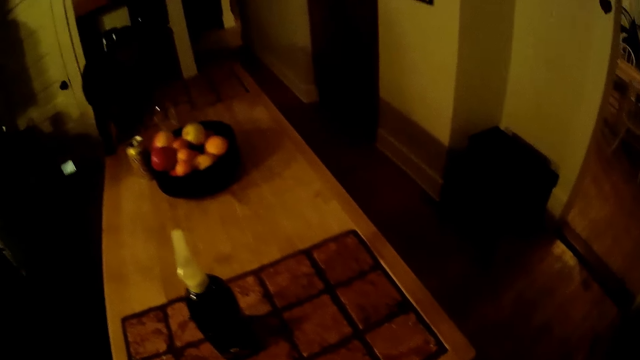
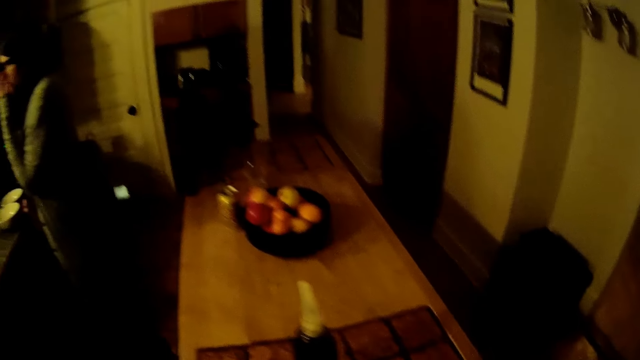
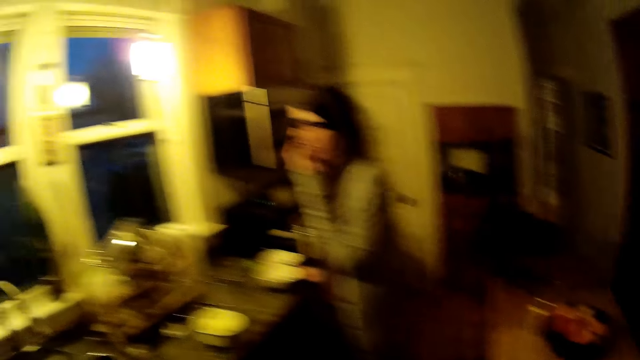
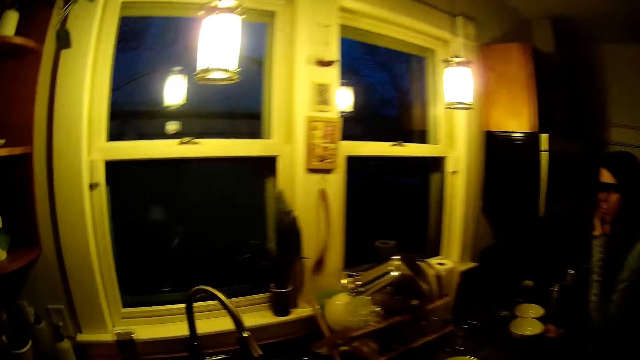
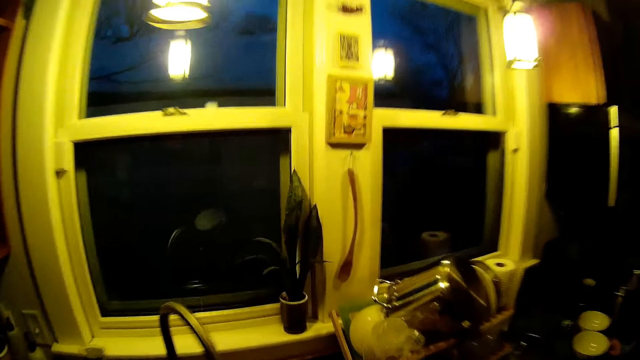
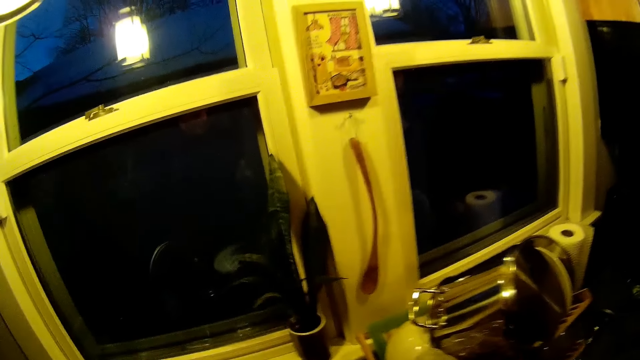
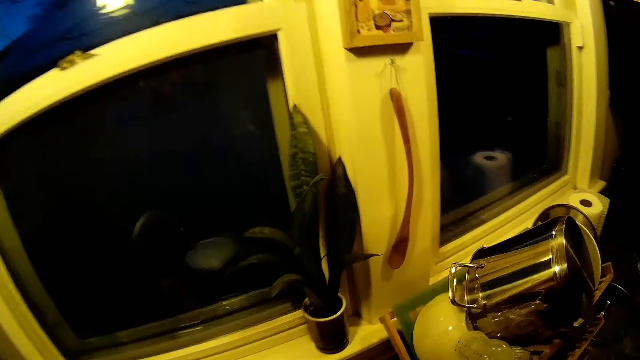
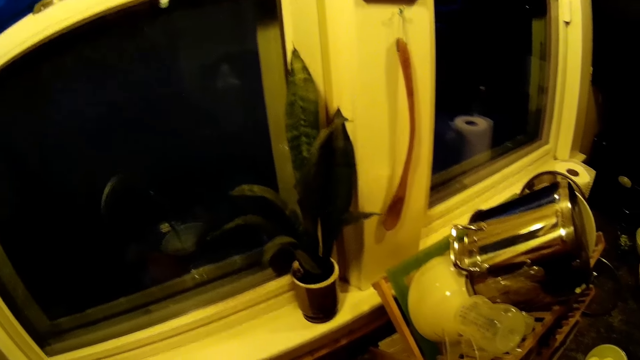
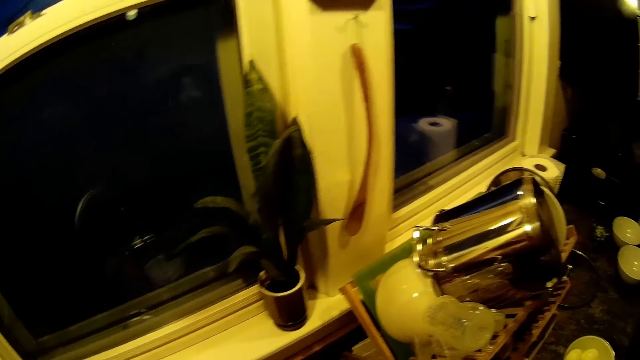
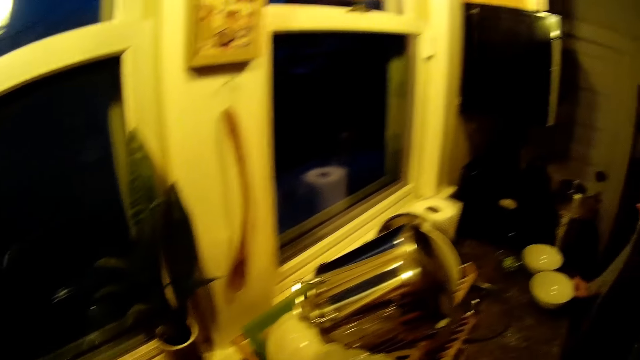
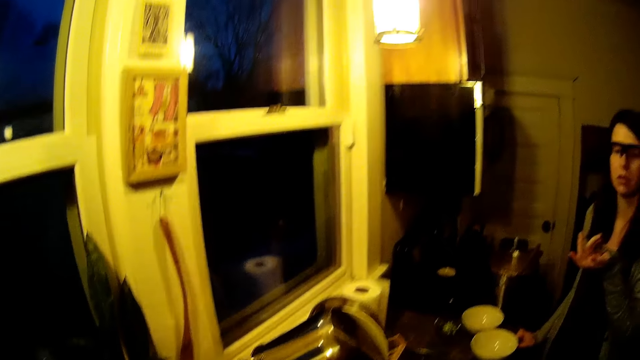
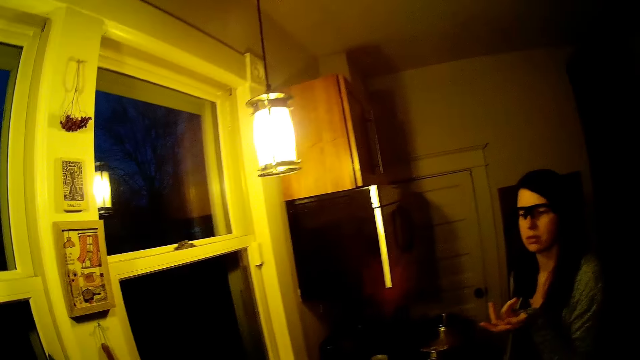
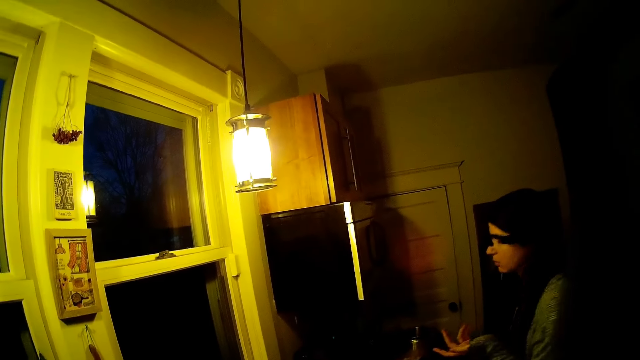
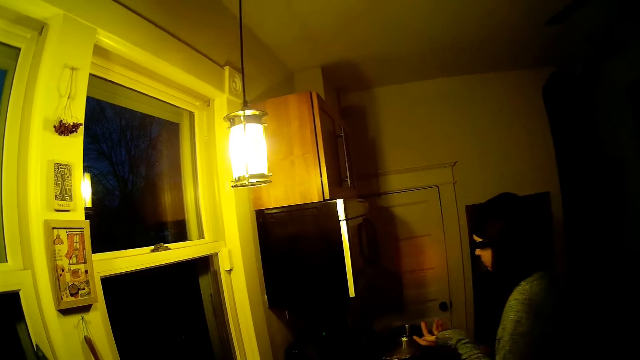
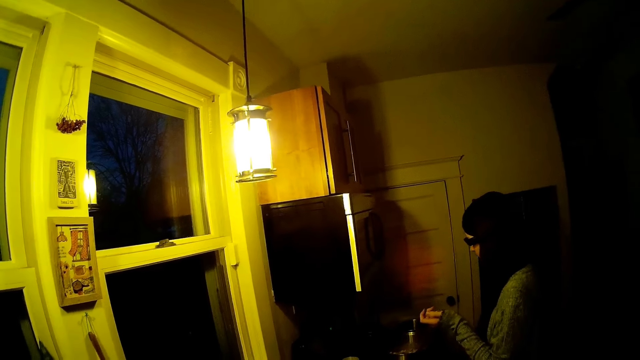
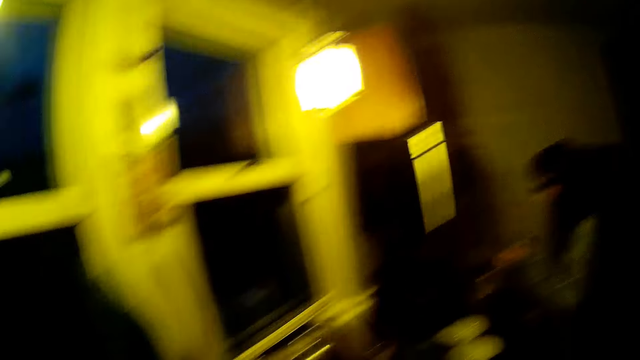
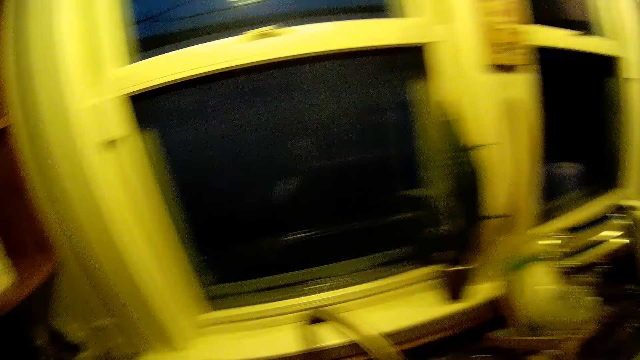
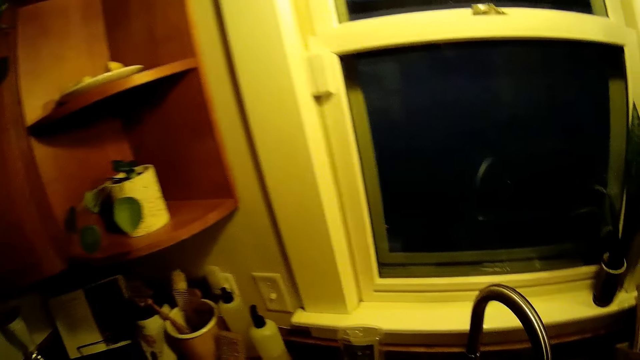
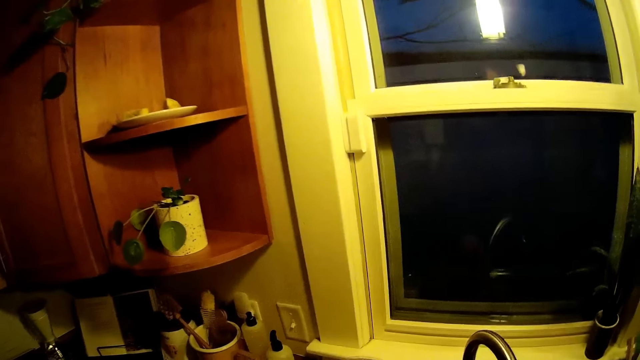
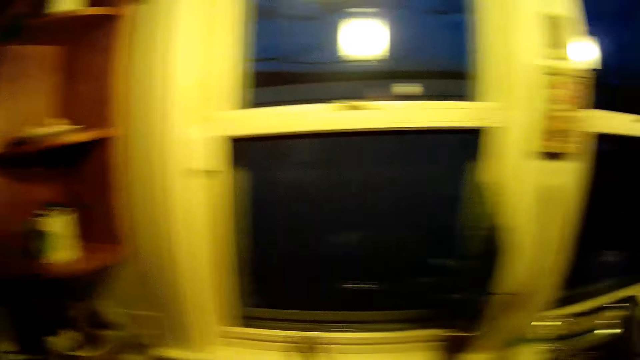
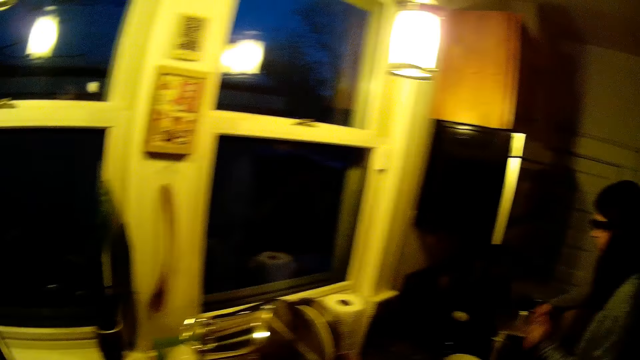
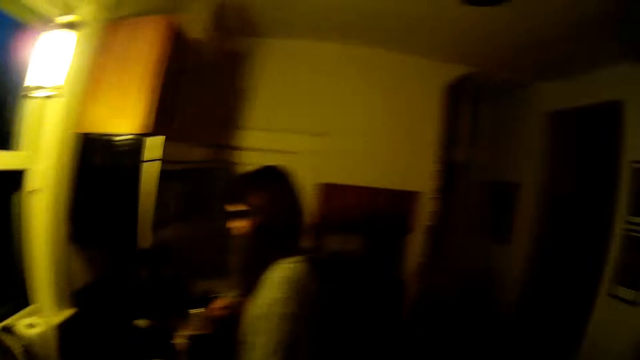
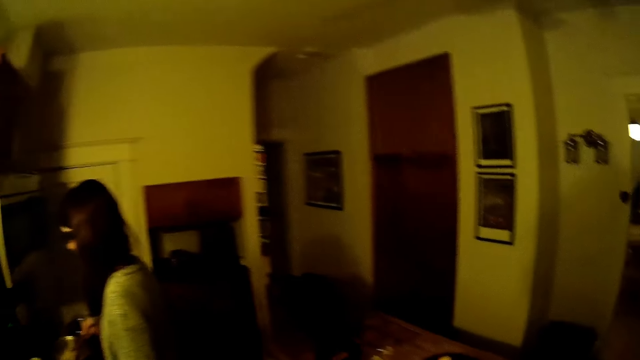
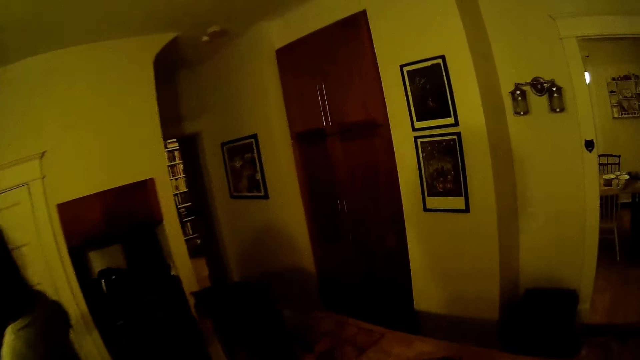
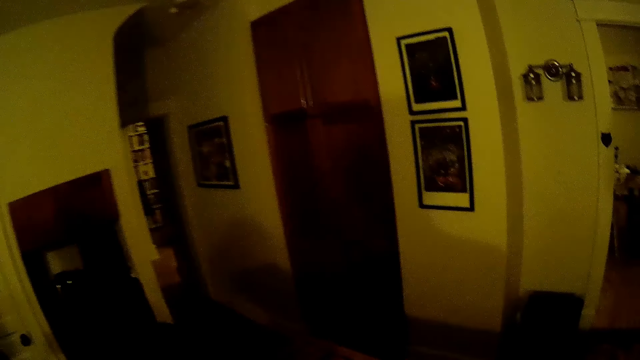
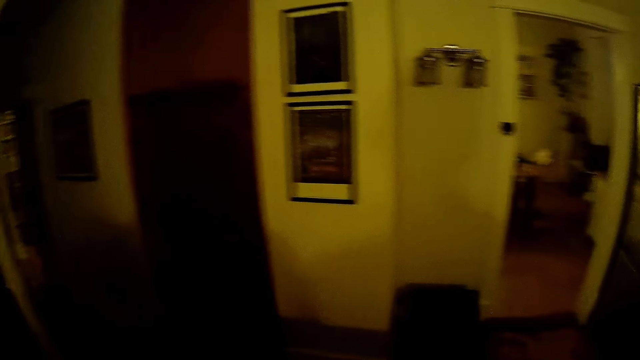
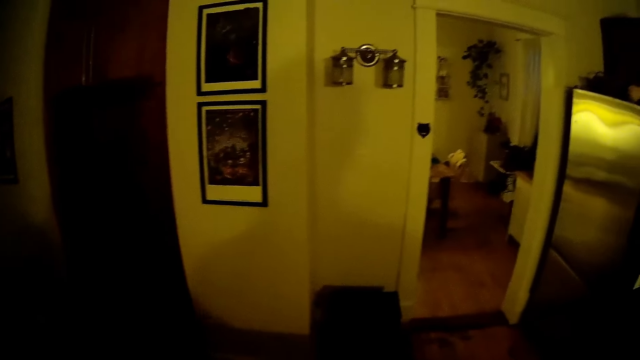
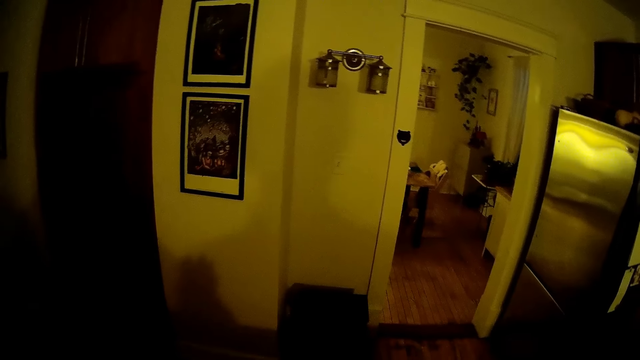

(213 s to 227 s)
The camera wearer walks in the kitchen. They rinse a pot or plate with the tap water with both hands. A person explains something to the camera wearer. The camera wearer looks around in the kitchen. They walk in the kitchen.

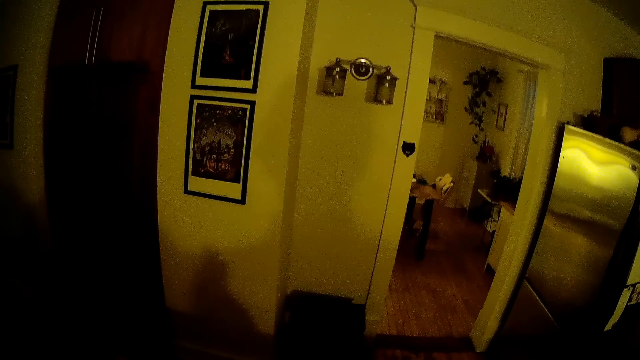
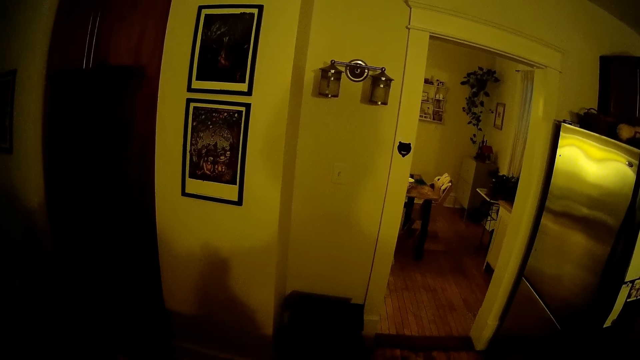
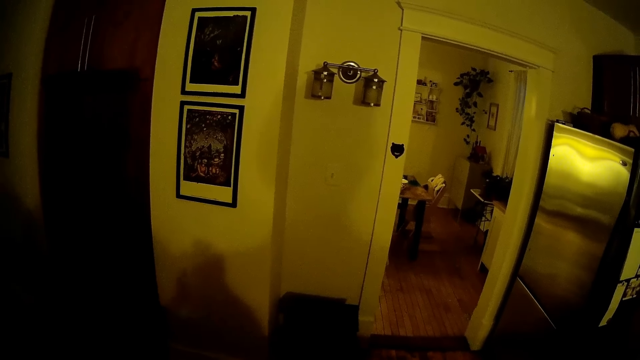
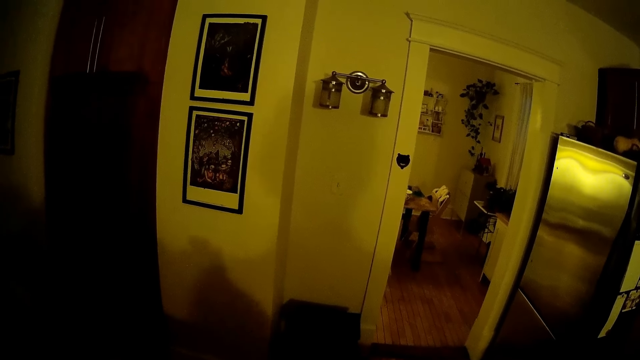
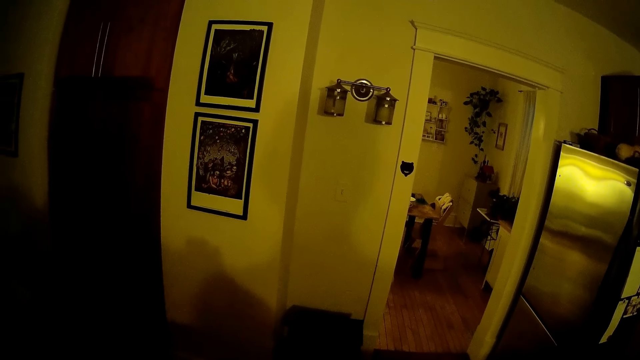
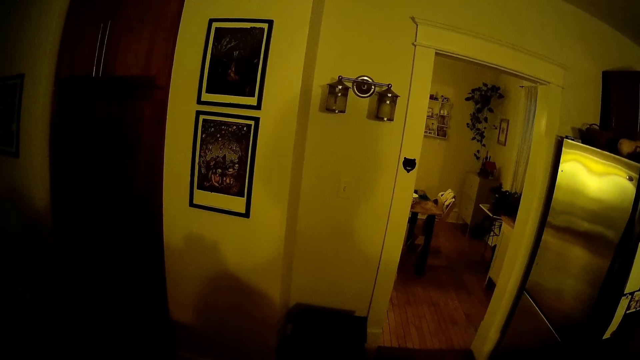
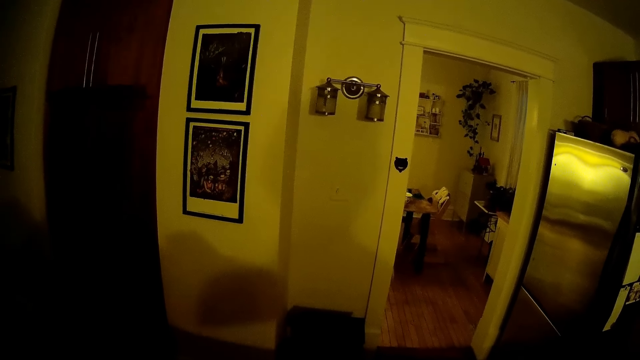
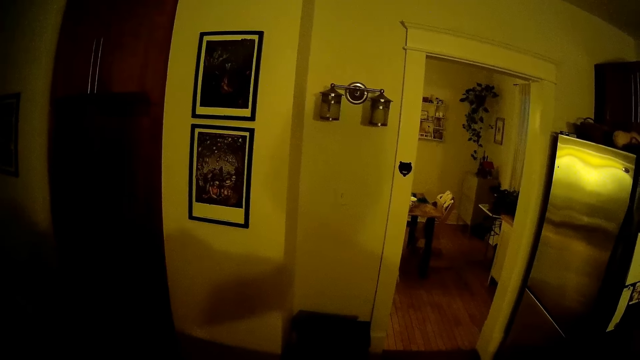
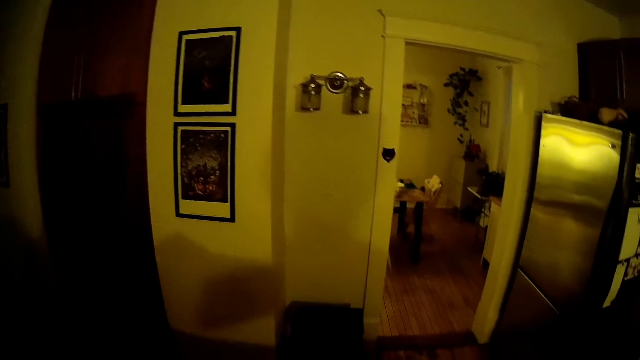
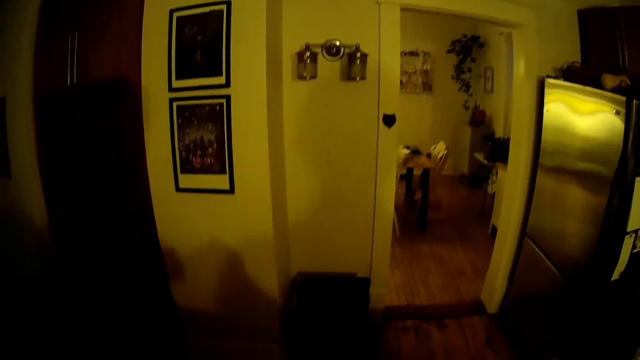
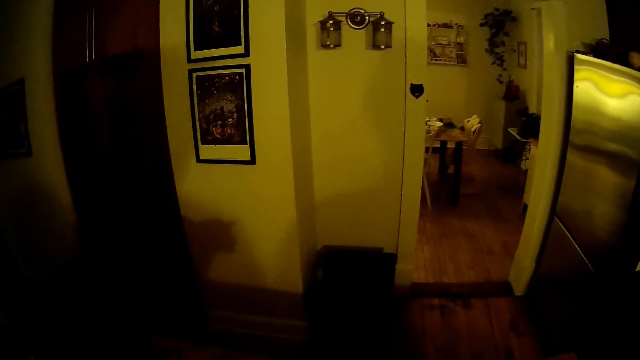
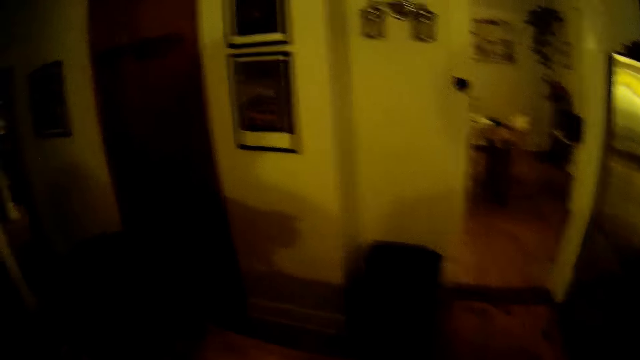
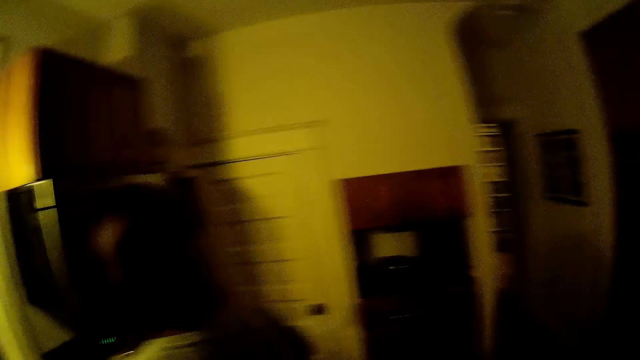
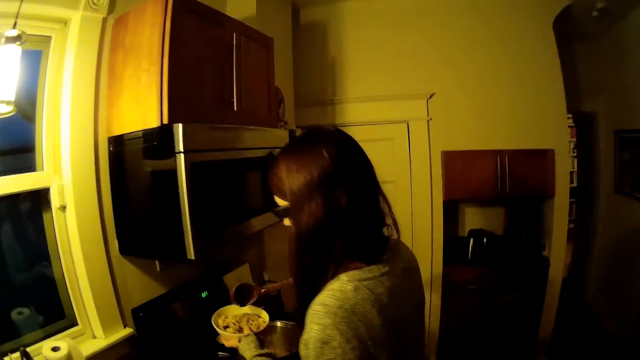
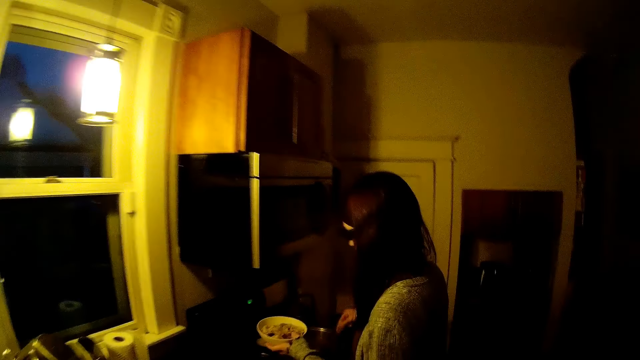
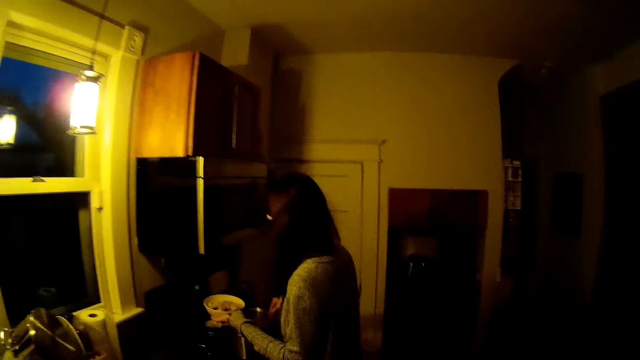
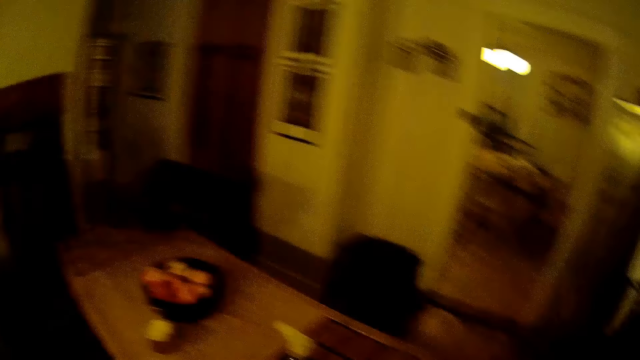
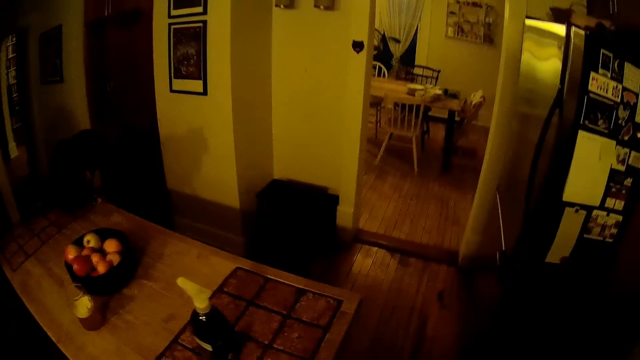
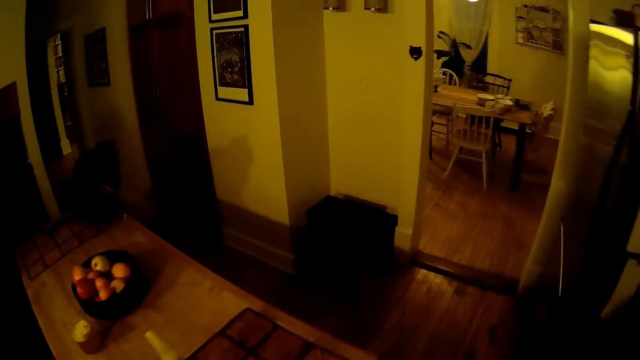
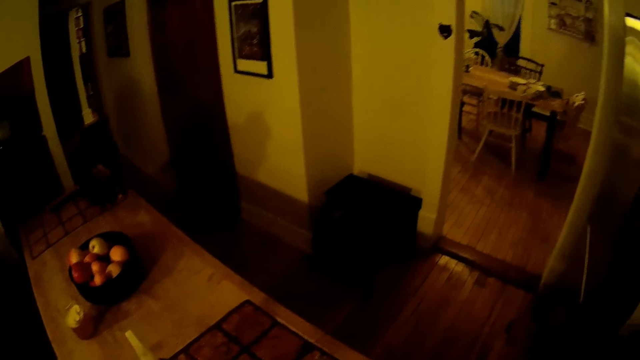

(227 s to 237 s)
The camera wearer pours juice in a glass. A woman converses with the camera wearer. The camera wearer converses with the woman. They look around in the kitchen. The woman serves rice on a plate. The camera wearer converses with the woman. They look around in the kitchen.
